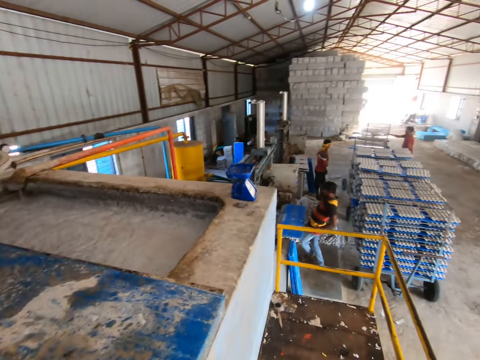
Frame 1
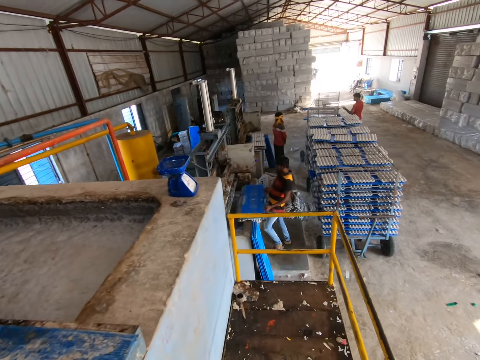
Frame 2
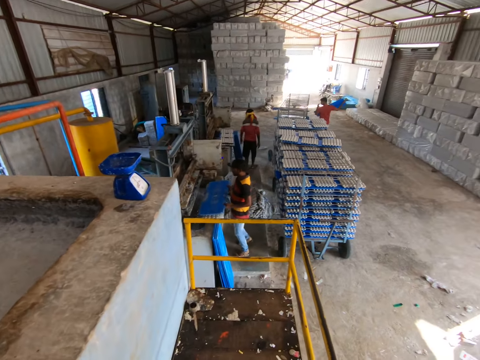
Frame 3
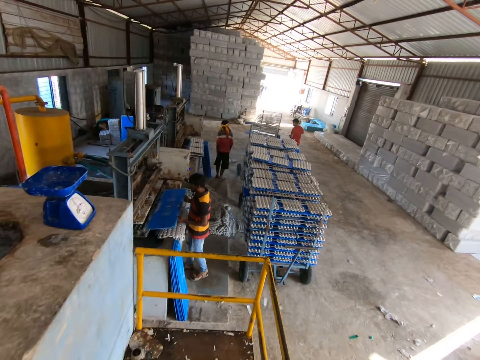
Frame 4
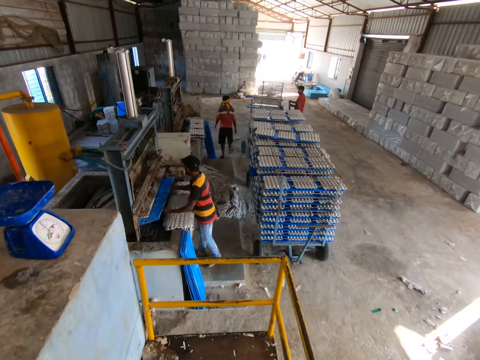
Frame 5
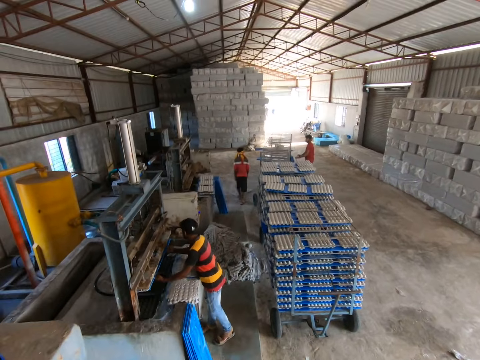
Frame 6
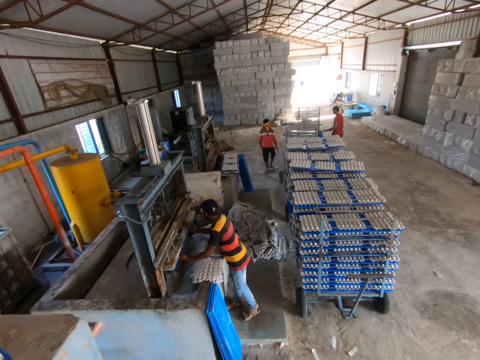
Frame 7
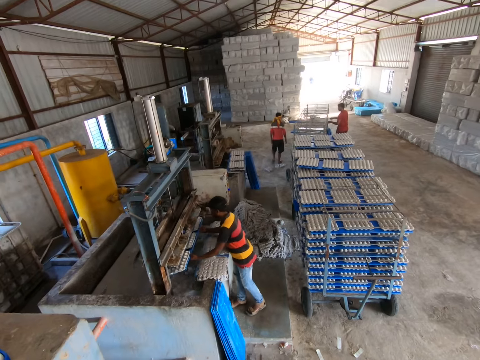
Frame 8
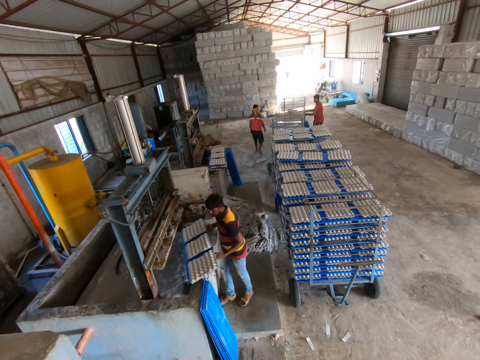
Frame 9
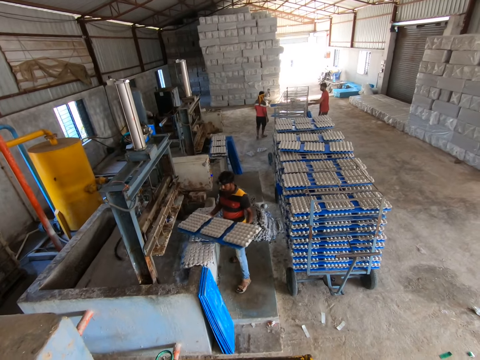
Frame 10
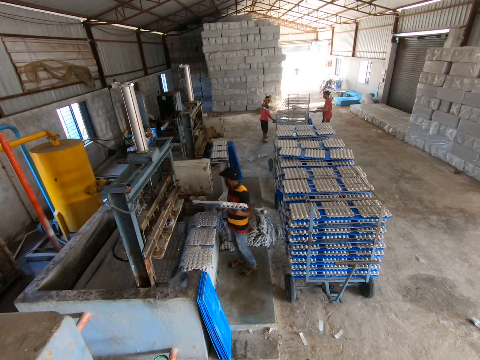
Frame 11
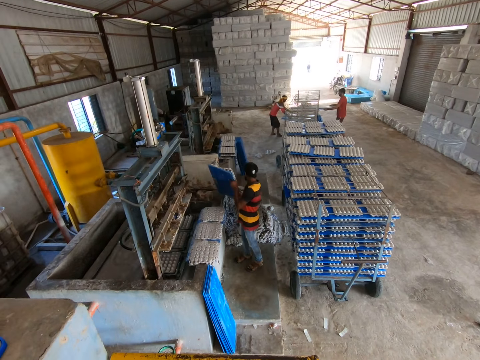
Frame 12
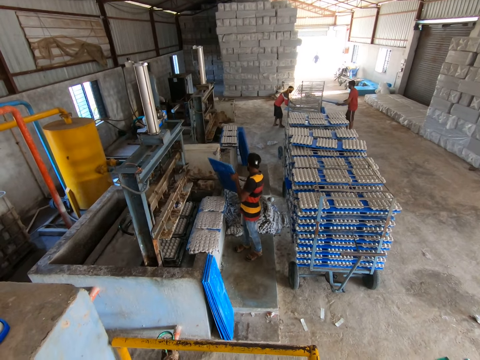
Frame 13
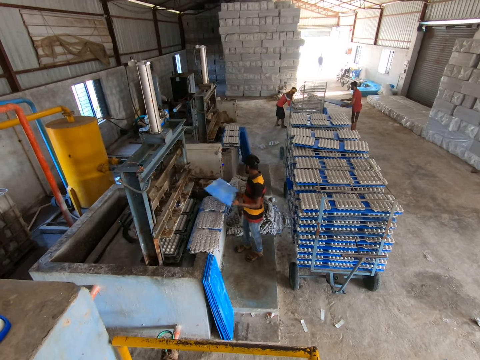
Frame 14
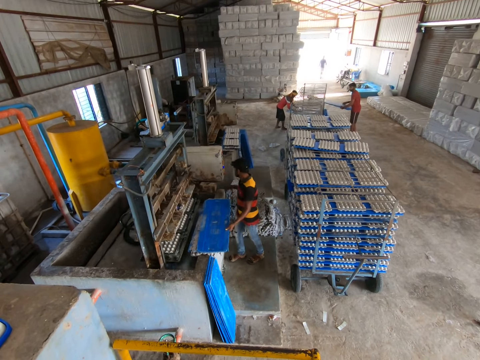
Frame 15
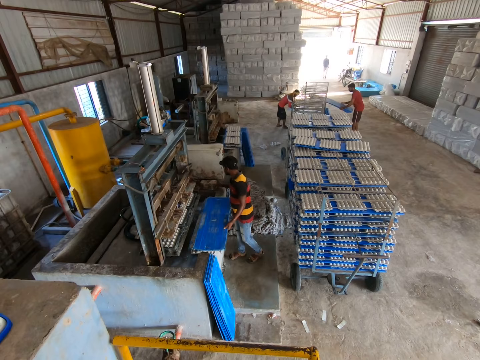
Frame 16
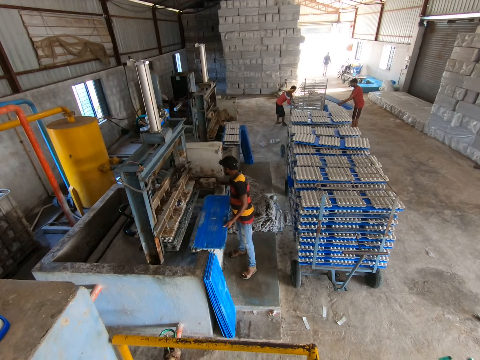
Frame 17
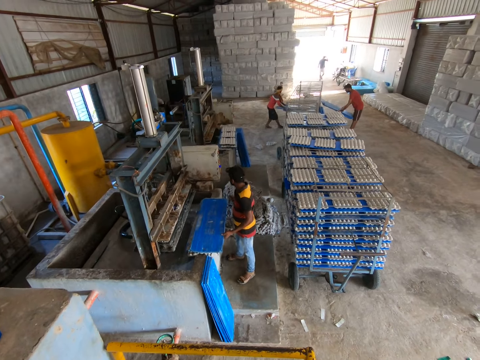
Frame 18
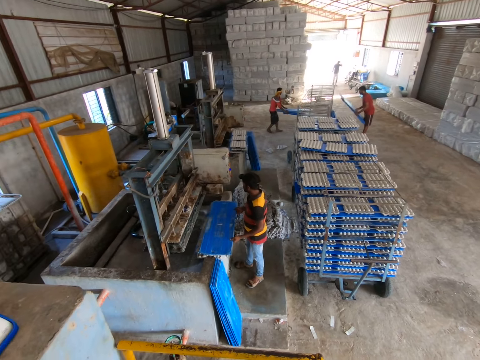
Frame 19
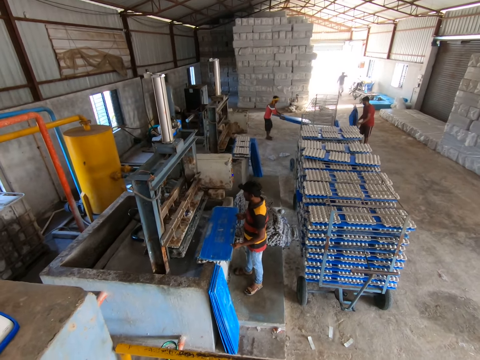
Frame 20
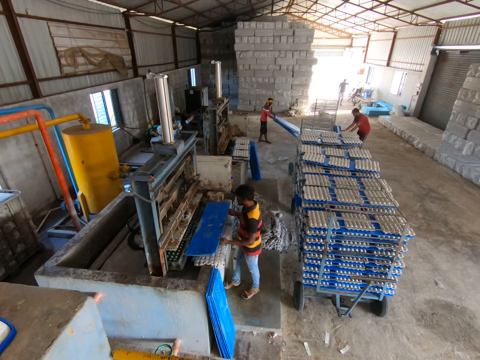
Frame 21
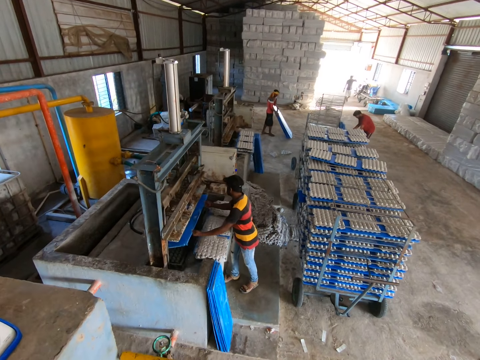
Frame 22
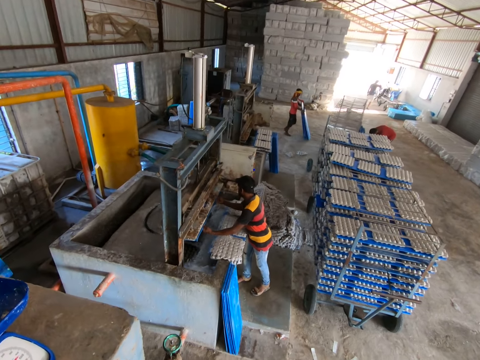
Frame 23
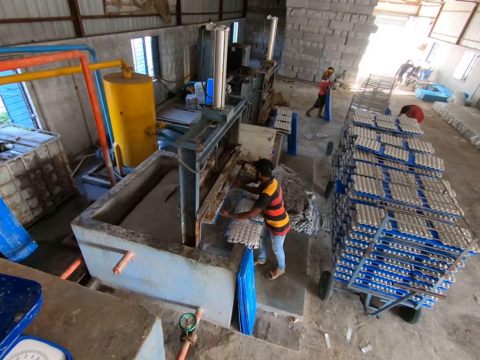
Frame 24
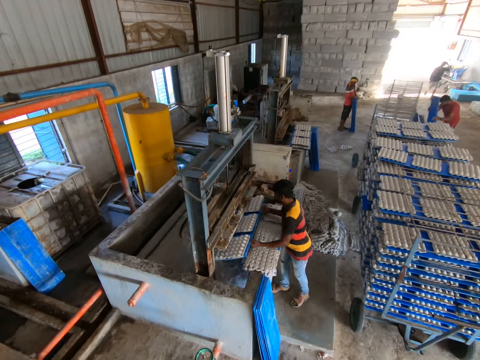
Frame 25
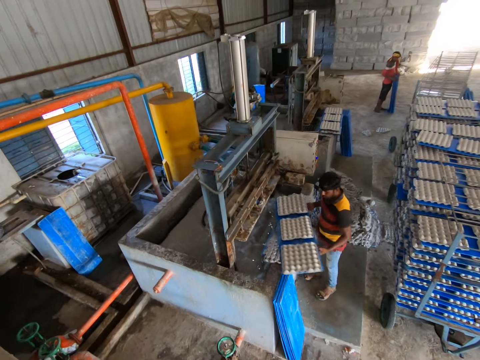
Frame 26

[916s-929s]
A man takes out a board from the shelf trolley with his right hand. Another man takes the board from the egg trays with both hands and puts the board under the mold of the machine with both hands. The first man puts the board against the shelf trolley with both hands. The camera wearer looks at the second man. The first man takes out boards from the shelf trolley with both hands. The second man drops the egg trays from the board on a pile of egg trays on the ground with both hands. A third man takes out boards from the shelf trolley with both hands. The second man puts the board on the egg trays on the machine with both hands. The first man puts the boards against the shelf trolley with both hands. The second man picks up the board from the egg trays with both hands, puts the board under the mold of the machine with both hands, and collects the trays from the machine. The first man picks up the boards from the ground with both hands.

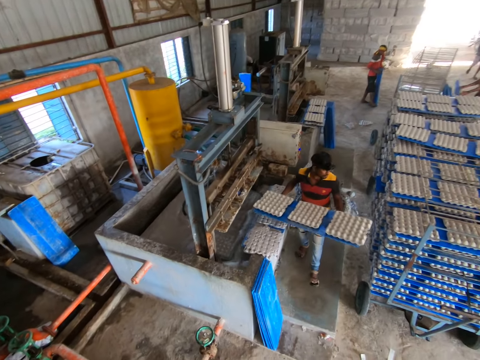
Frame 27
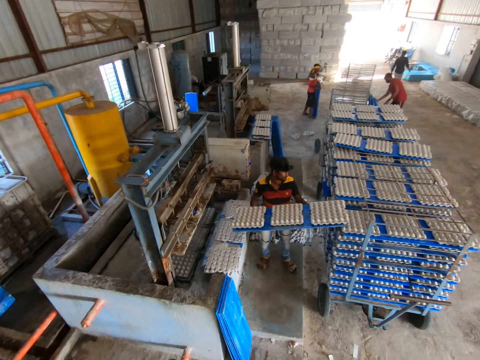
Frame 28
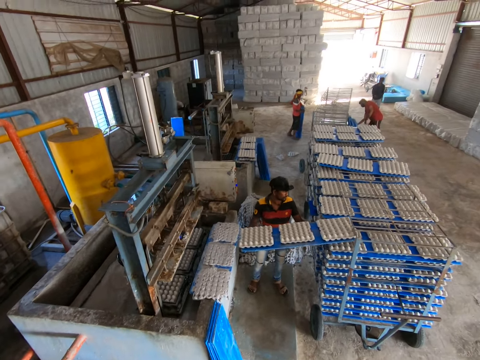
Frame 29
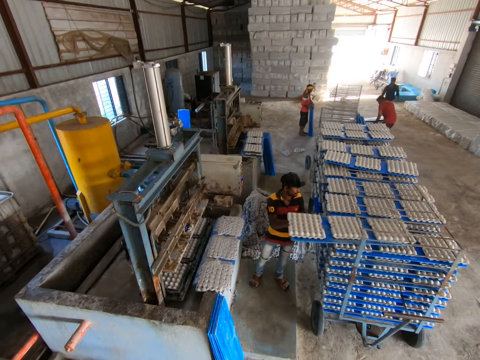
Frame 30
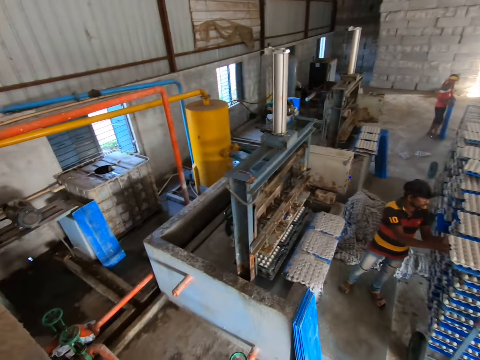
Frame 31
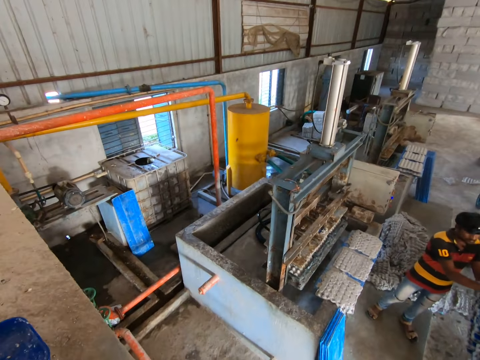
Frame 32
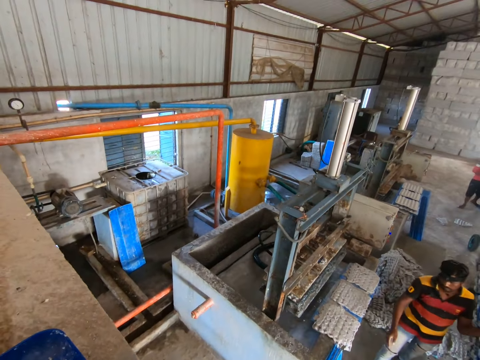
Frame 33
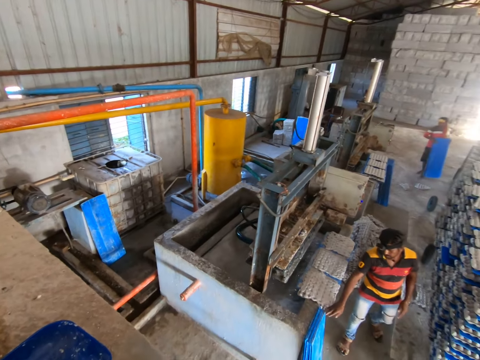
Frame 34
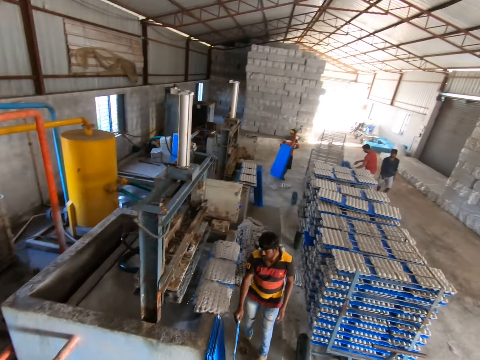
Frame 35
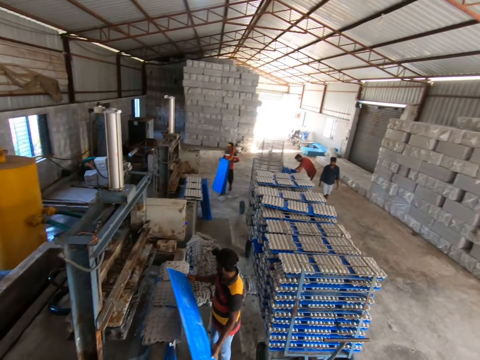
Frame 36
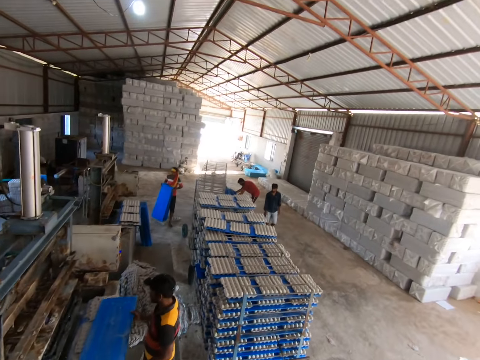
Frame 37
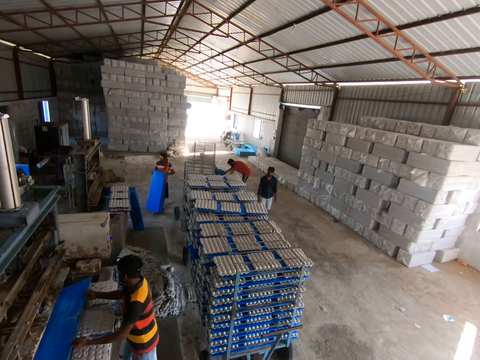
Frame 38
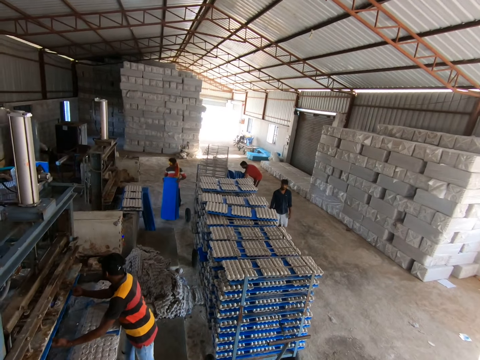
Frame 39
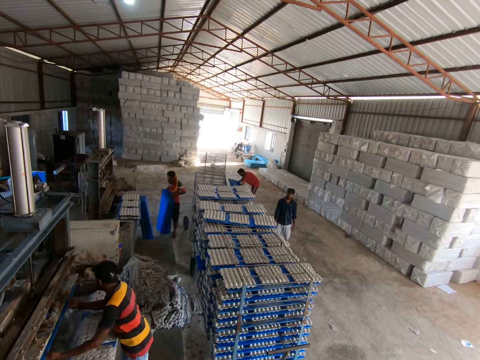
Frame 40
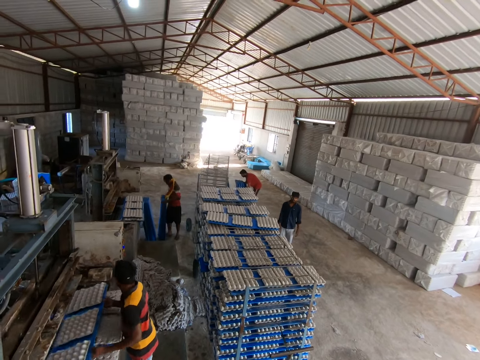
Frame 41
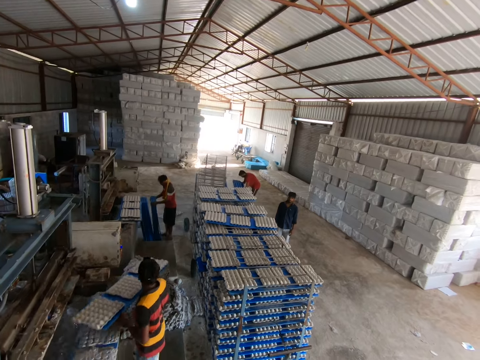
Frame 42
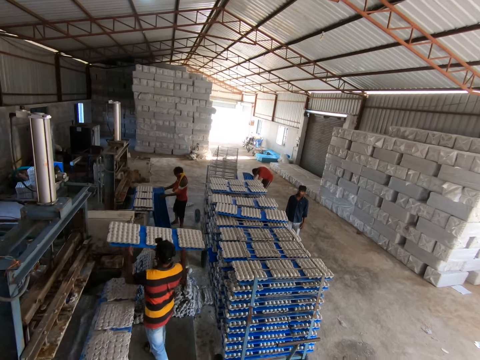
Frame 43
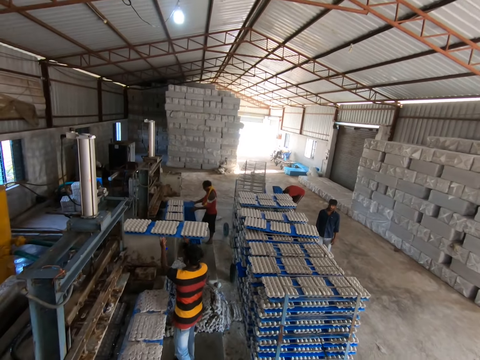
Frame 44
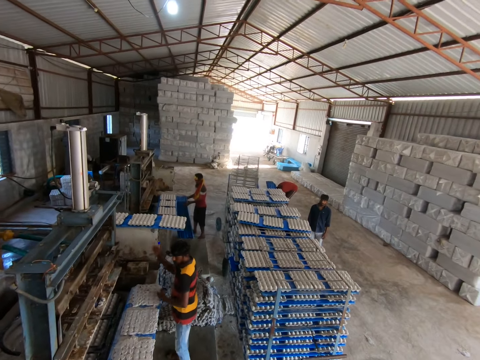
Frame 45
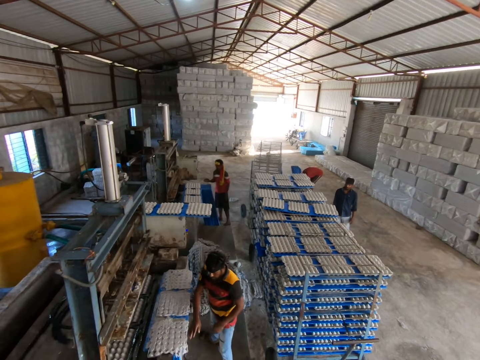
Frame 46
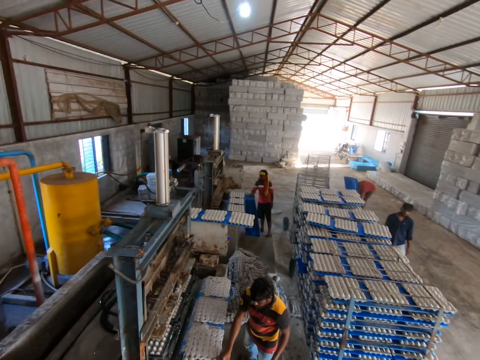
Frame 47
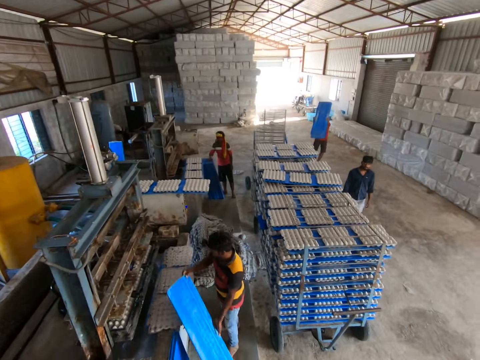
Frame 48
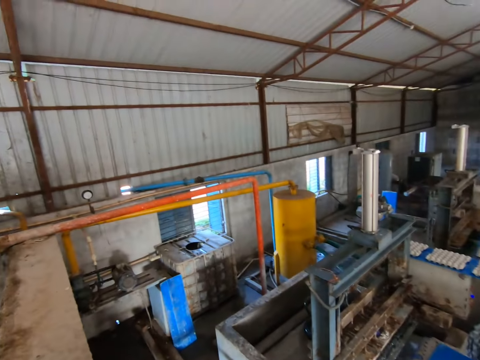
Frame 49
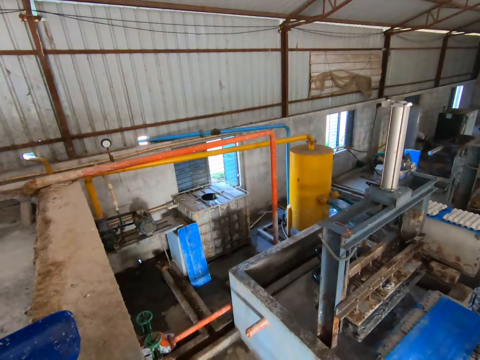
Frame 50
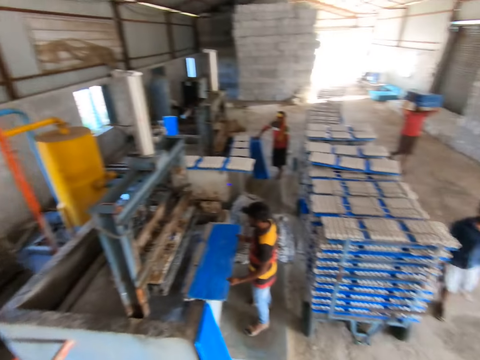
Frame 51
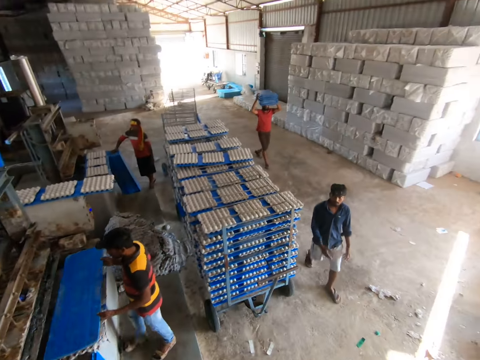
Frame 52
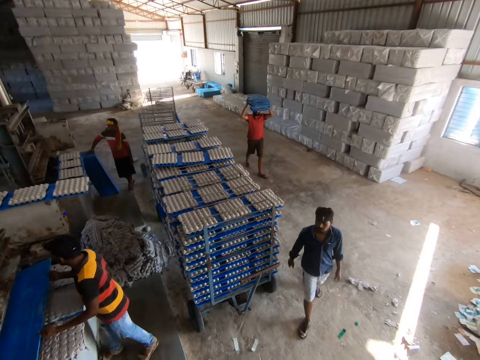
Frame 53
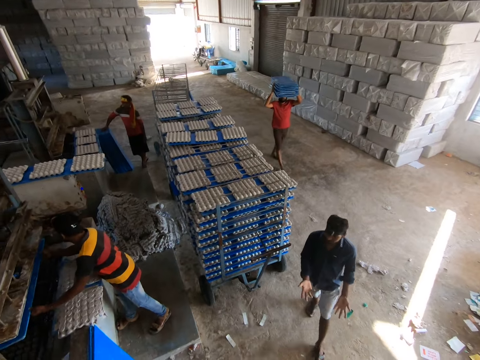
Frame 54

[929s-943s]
A man puts the board of egg trays in the shelf trolley with both hands. He takes a plastic board from the stack of boards with his right hand. Another man carries the boards to the egg tray machine with both hands. The camera wearer converses with a third man. The first man puts the board under the mold of the machine with both hands. He collects the trays from the machine. The second man places the boards against the stack of boards with both hands. The first man puts the board of egg trays on the egg tray machine with both hands. A fourth man picks up the boards from the ground with both hands. The first man takes the plastic board from the stack of boards with his right hand. He puts the board under the mold of the machine with both hands. The fourth man carries the boards to the egg tray machine with both hands.
